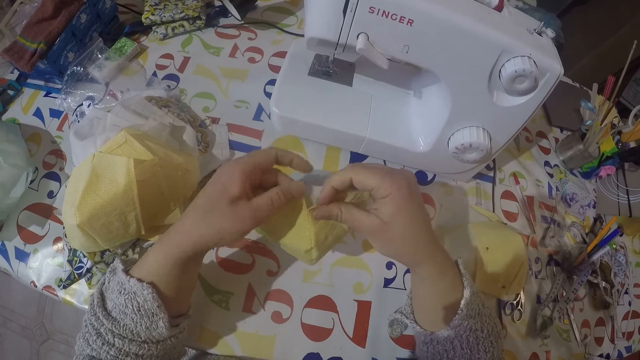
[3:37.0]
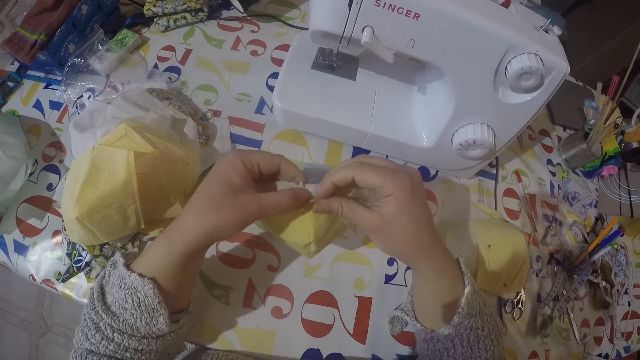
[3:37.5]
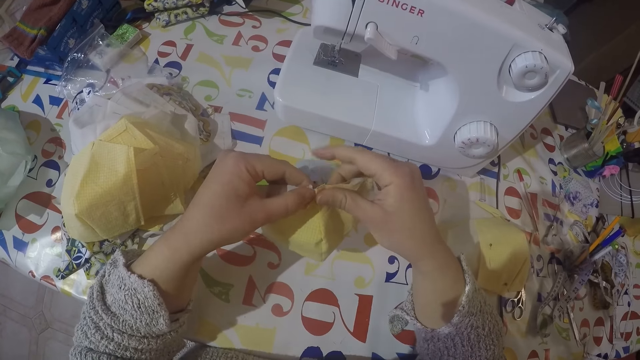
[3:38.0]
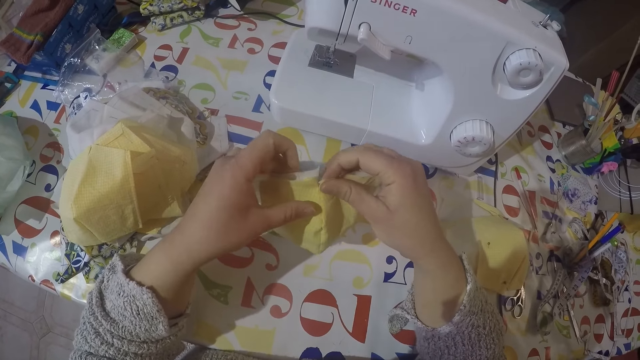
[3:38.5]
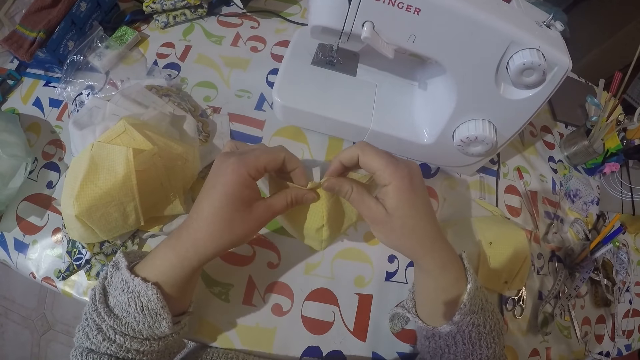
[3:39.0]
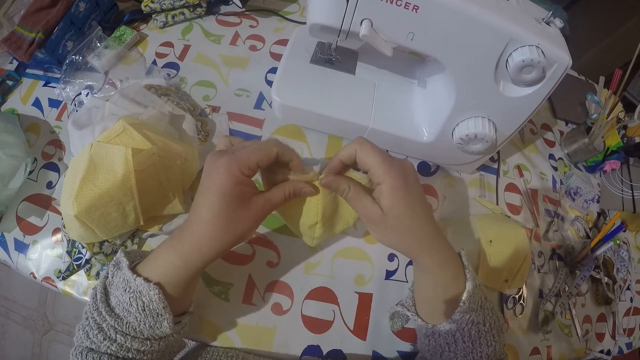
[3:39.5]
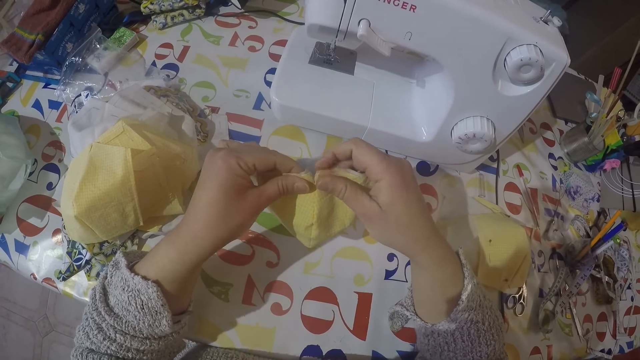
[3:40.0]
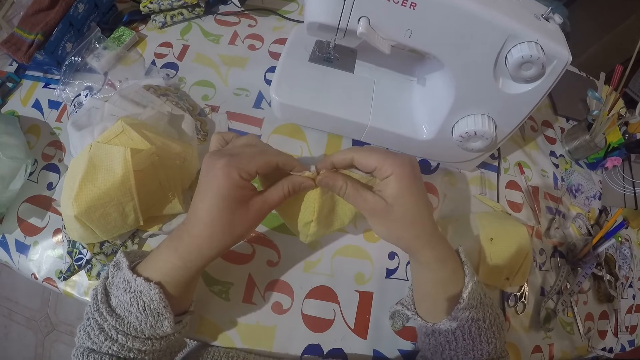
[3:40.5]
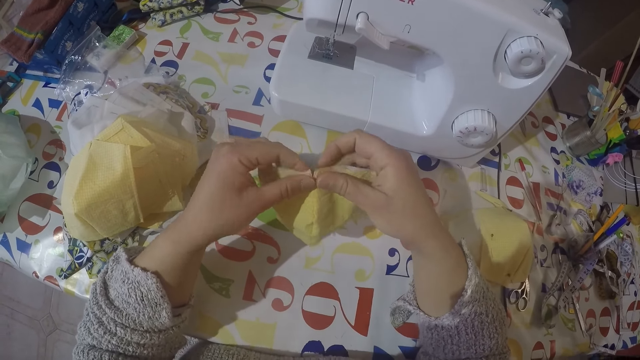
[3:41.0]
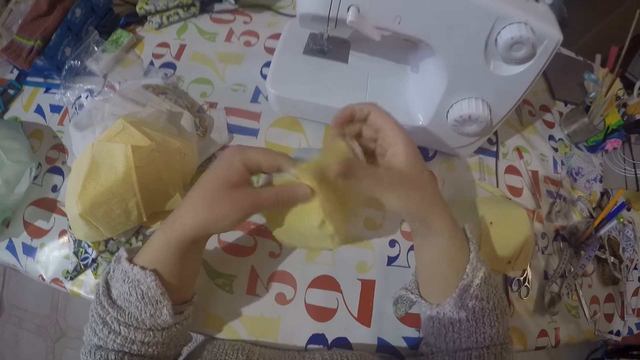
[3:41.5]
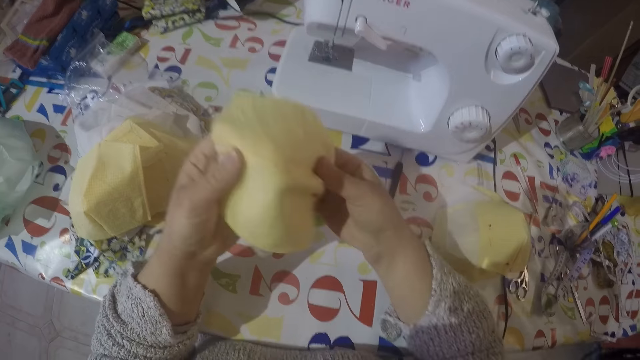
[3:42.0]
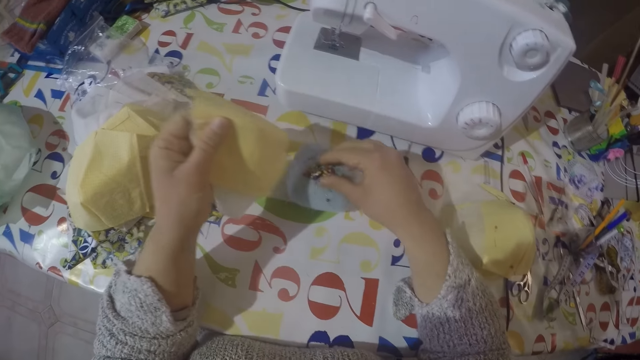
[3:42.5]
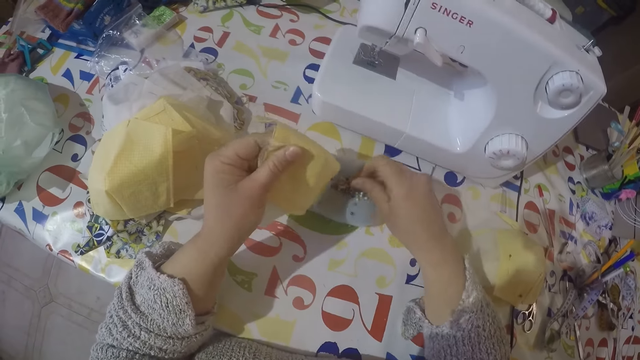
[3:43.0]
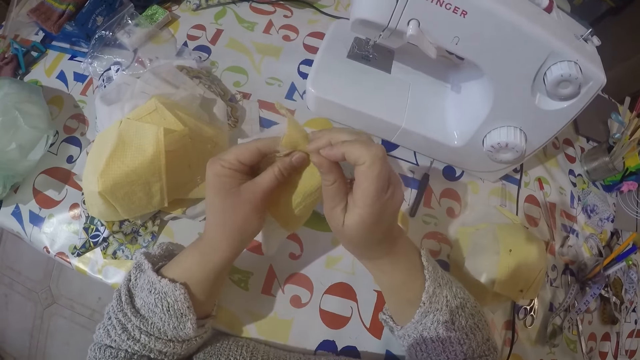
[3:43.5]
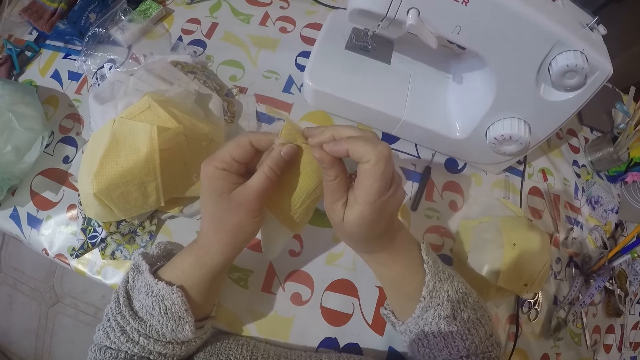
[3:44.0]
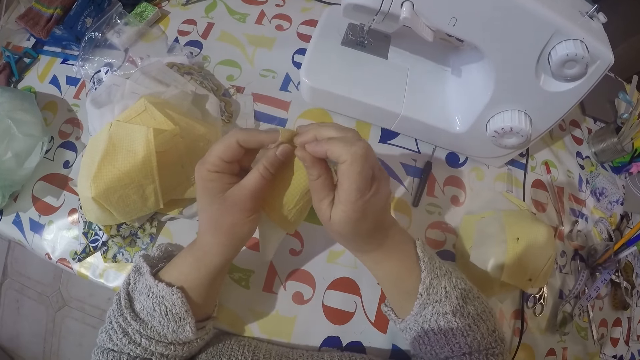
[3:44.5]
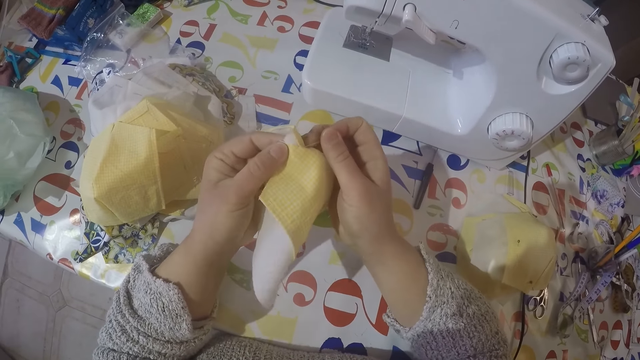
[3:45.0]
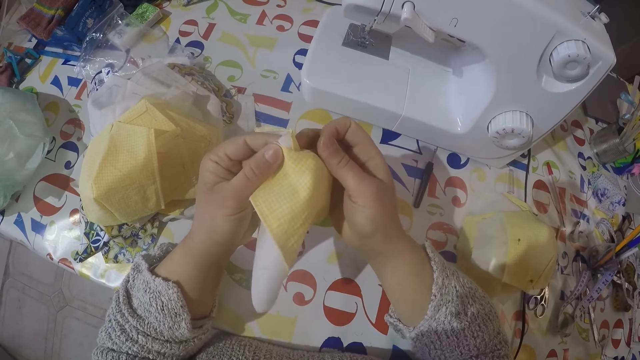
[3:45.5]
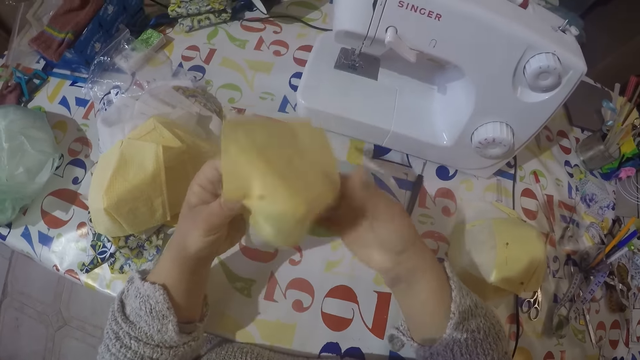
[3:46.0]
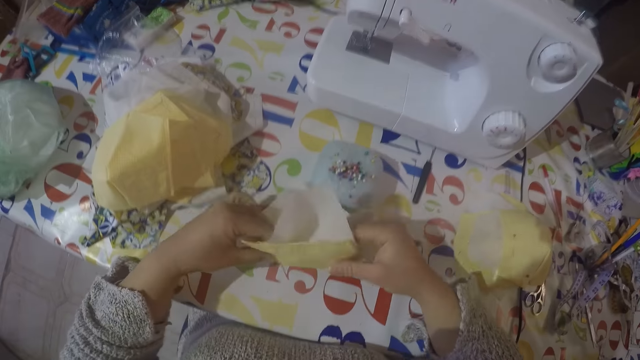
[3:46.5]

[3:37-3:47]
The camera wearer picks a pin from the pin holder. They put the pin to the cloth.

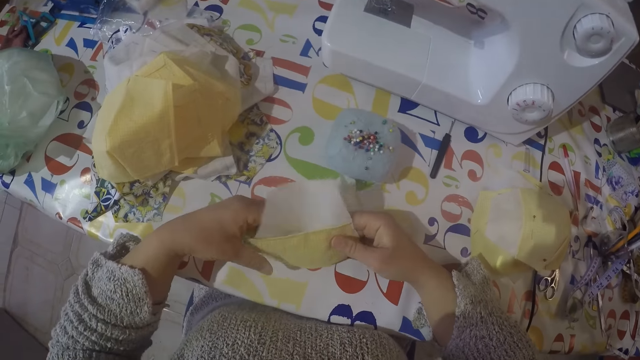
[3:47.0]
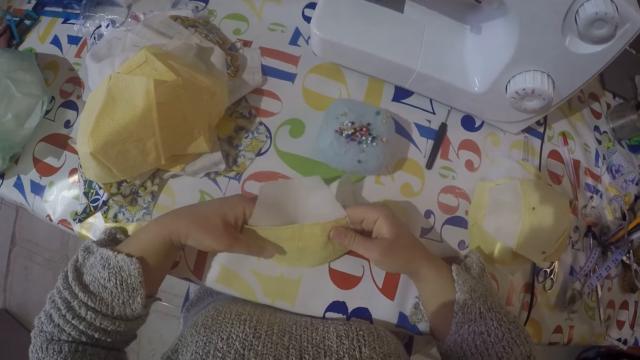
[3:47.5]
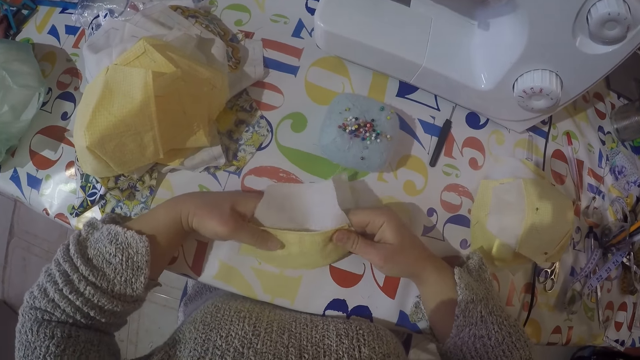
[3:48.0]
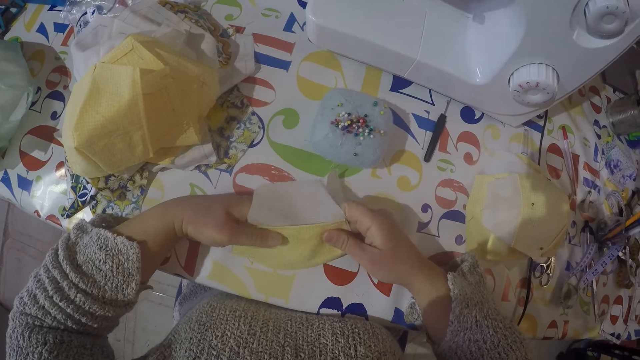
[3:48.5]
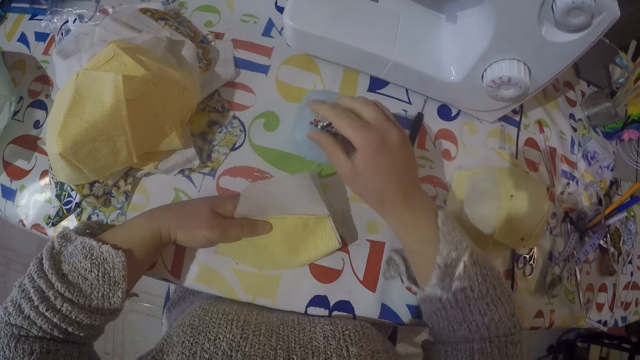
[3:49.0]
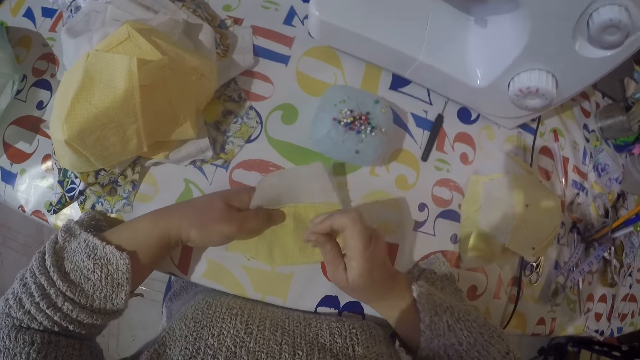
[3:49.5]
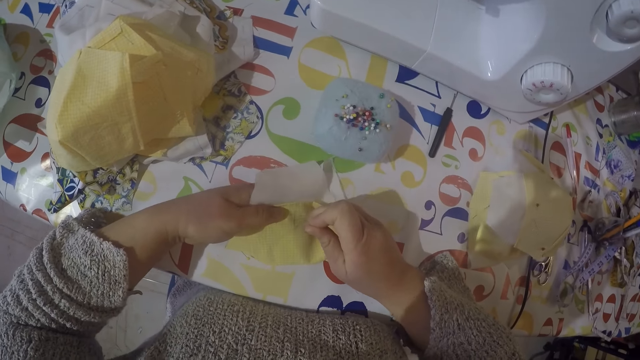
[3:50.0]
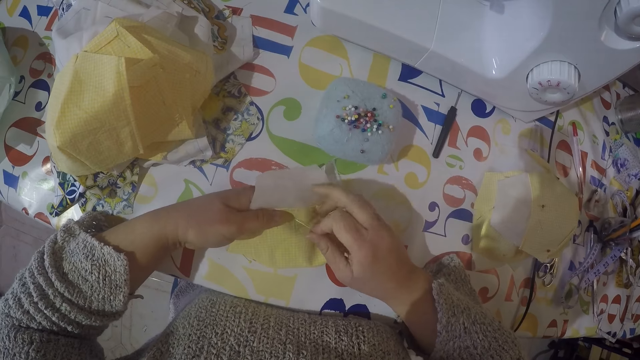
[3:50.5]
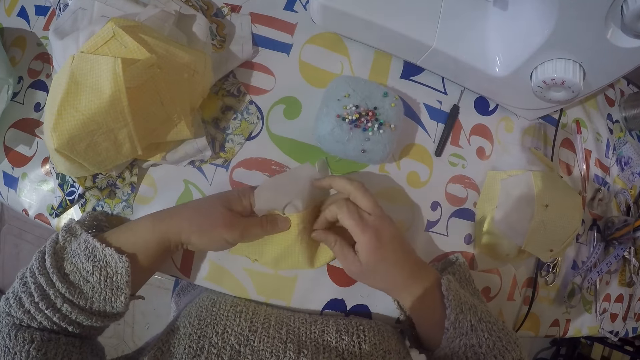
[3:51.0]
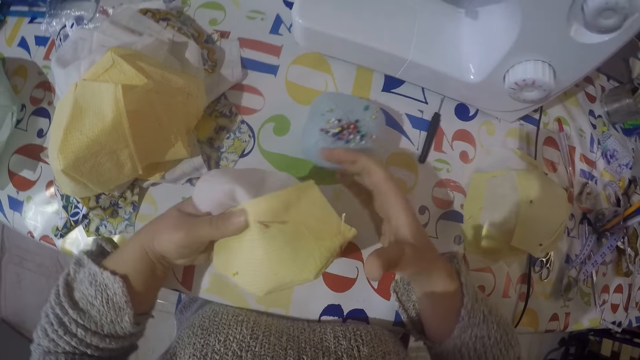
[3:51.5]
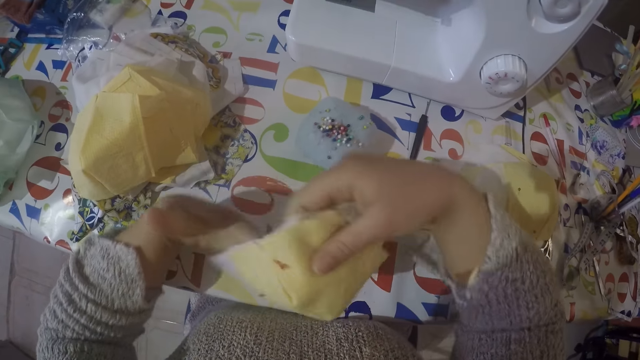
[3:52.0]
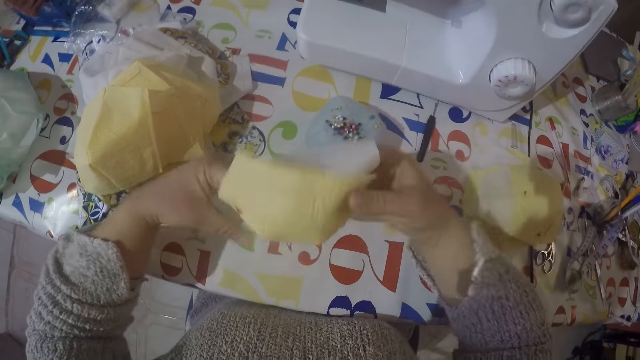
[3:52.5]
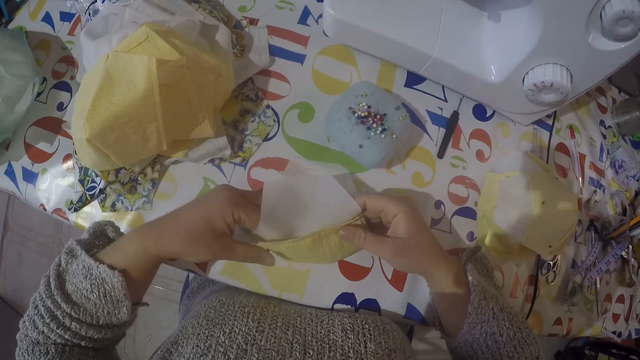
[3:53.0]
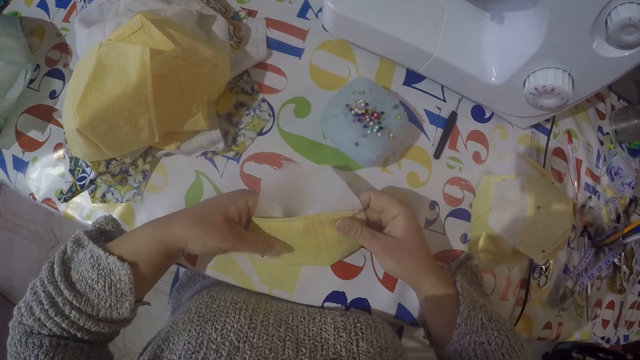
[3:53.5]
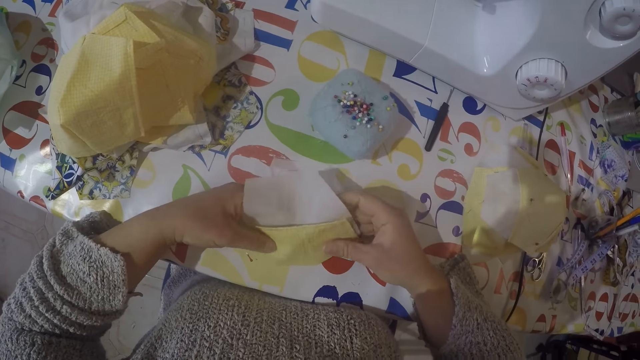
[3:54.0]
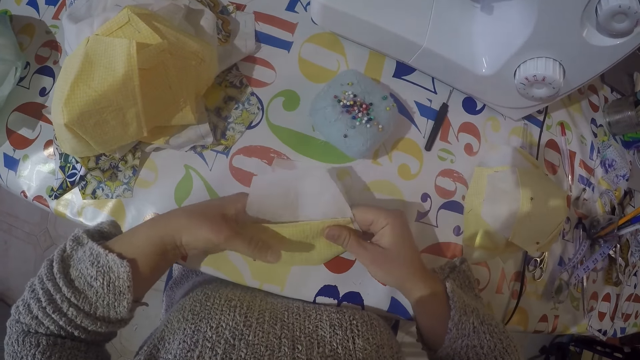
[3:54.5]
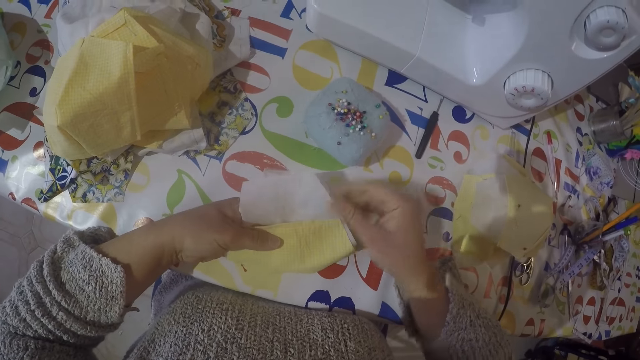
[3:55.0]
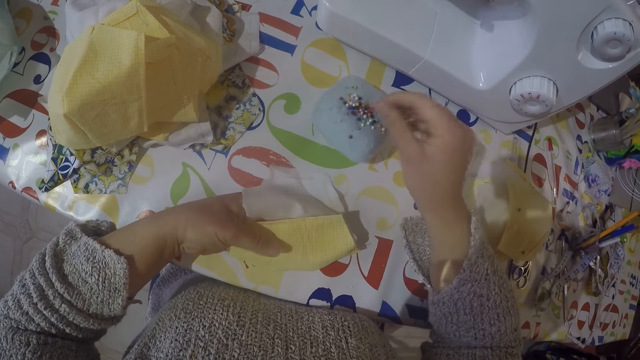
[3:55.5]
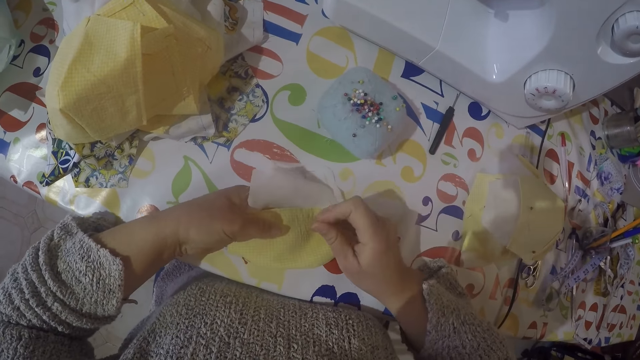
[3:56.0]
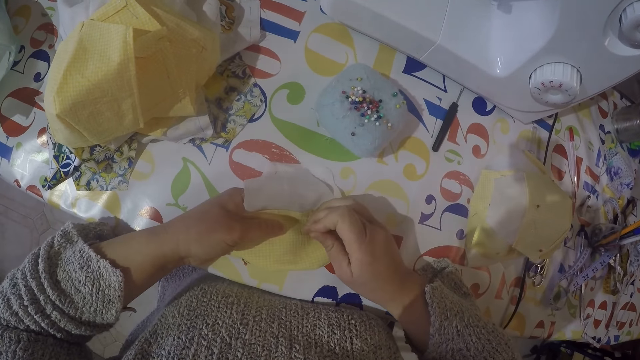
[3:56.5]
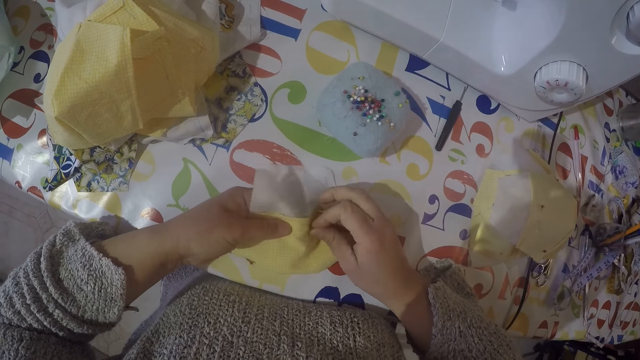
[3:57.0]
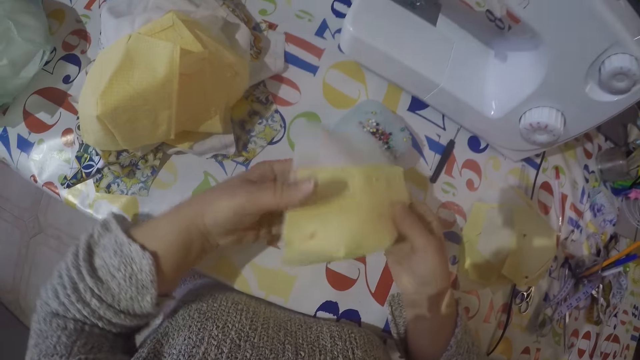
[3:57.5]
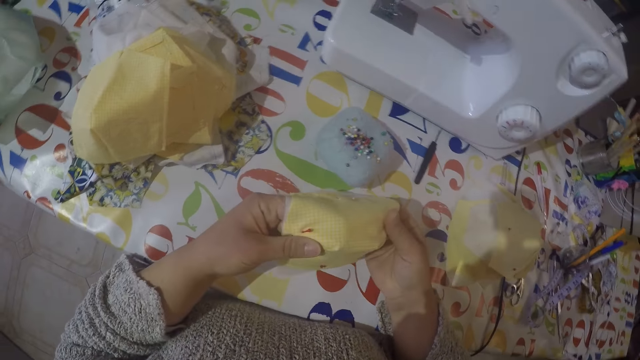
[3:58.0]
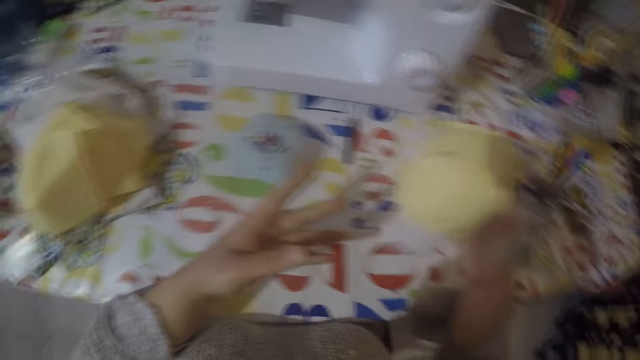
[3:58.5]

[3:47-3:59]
The camera wearer folds the cloth. They pick a pin from the pin holder. They put the pin to the cloth. They fold the cloth. They pick a pin from the pin holder. They put the pin to the cloth.
